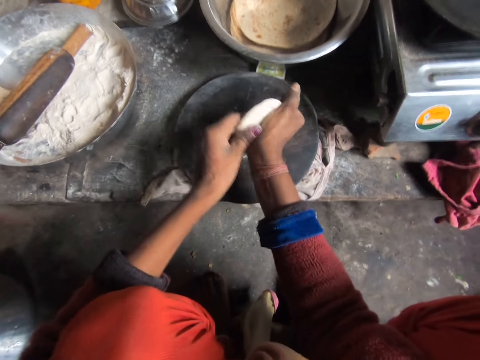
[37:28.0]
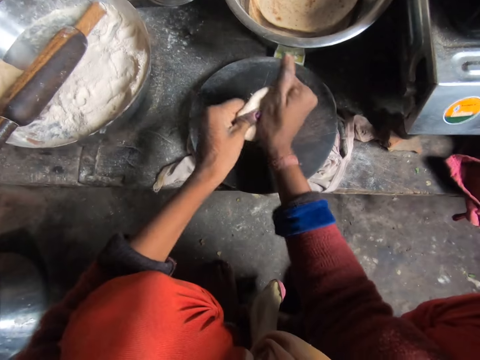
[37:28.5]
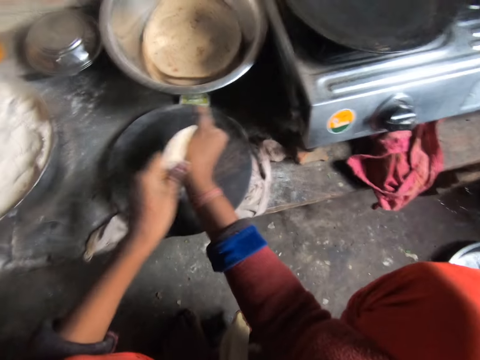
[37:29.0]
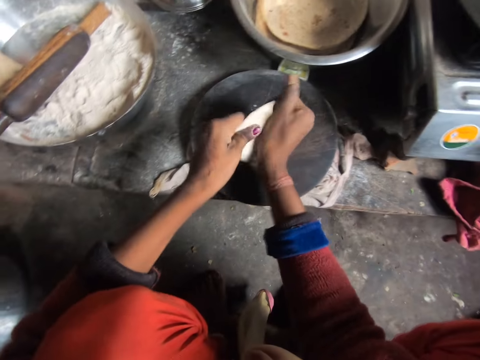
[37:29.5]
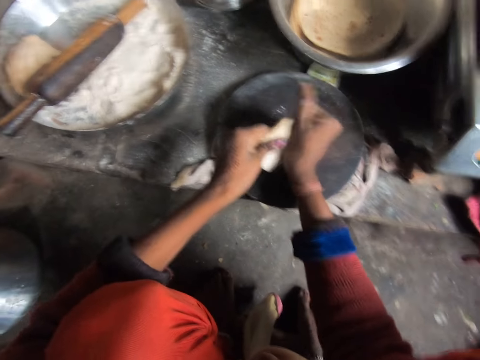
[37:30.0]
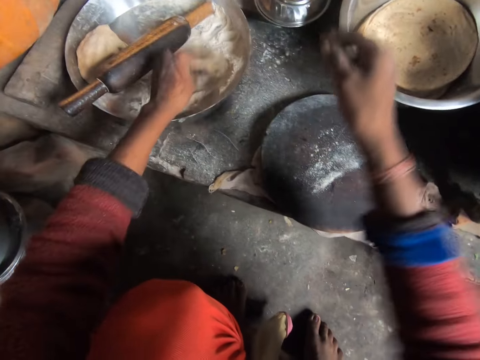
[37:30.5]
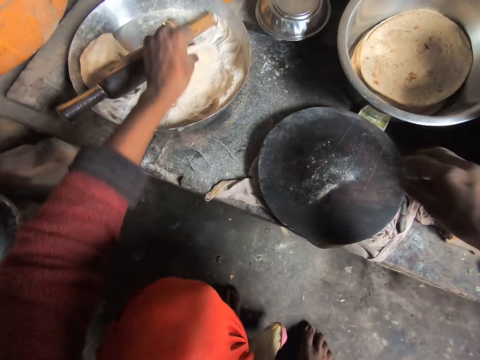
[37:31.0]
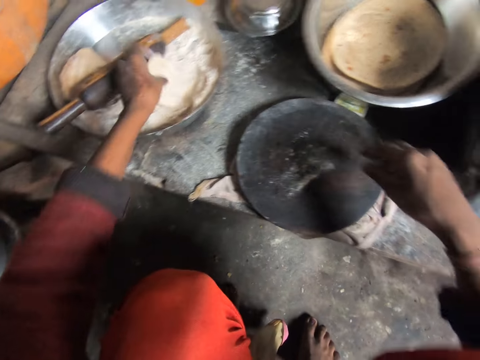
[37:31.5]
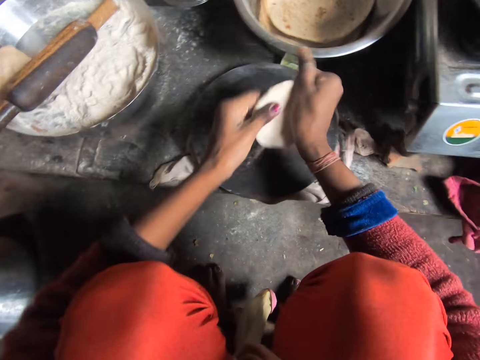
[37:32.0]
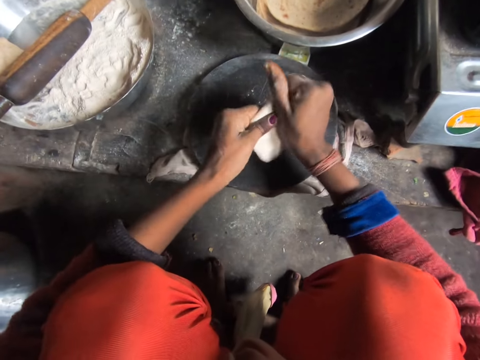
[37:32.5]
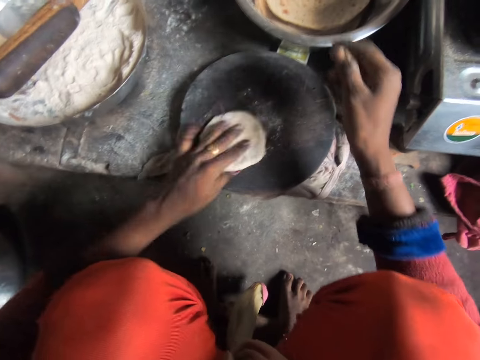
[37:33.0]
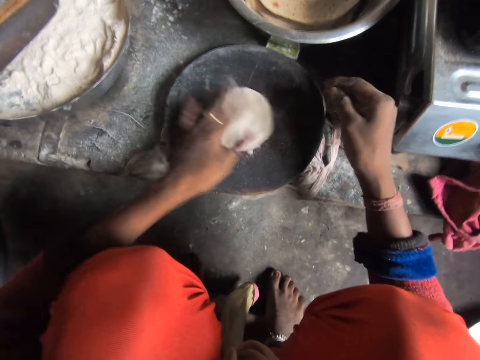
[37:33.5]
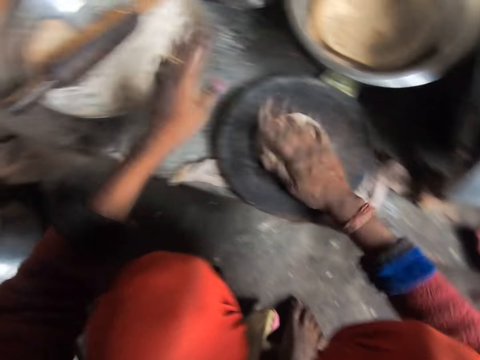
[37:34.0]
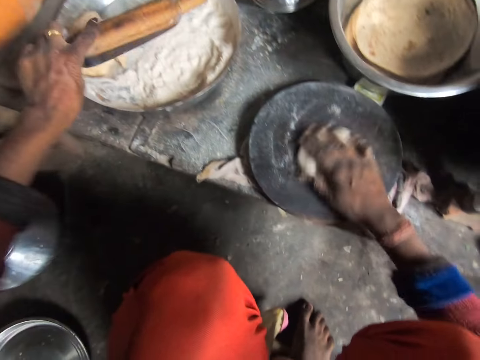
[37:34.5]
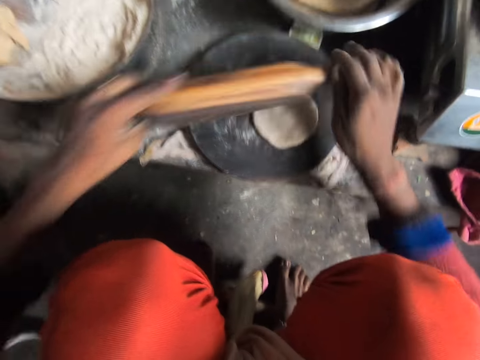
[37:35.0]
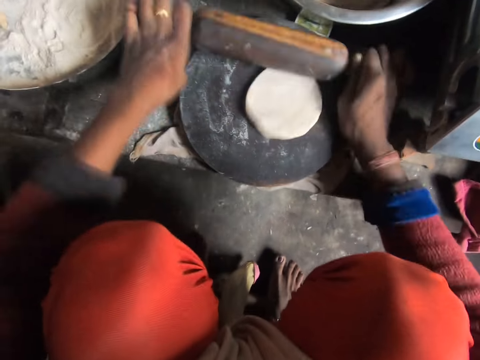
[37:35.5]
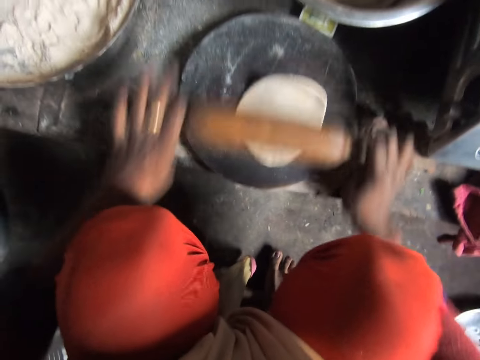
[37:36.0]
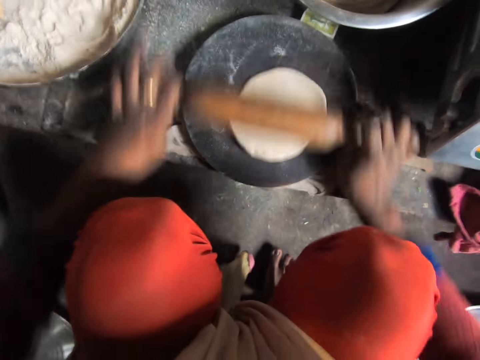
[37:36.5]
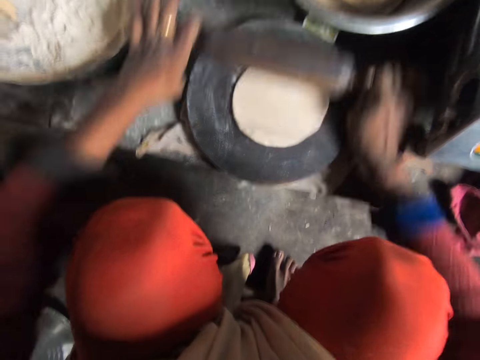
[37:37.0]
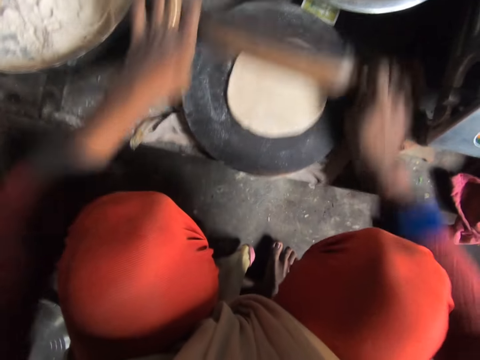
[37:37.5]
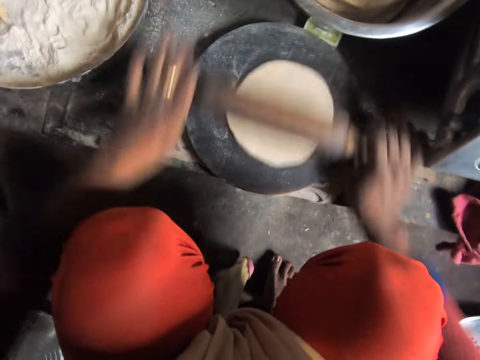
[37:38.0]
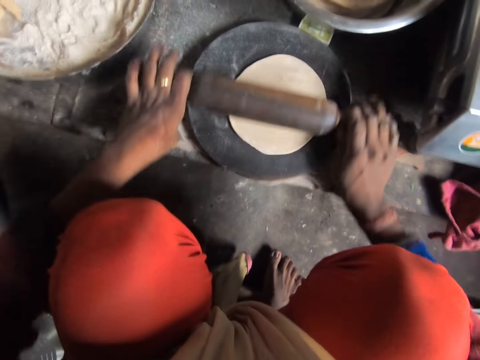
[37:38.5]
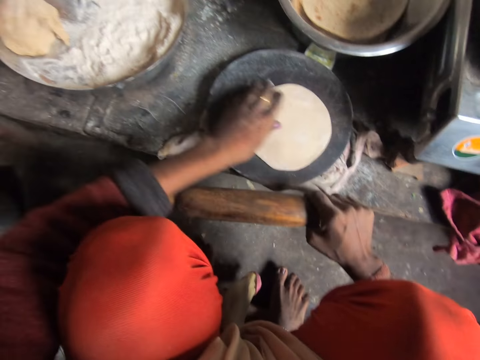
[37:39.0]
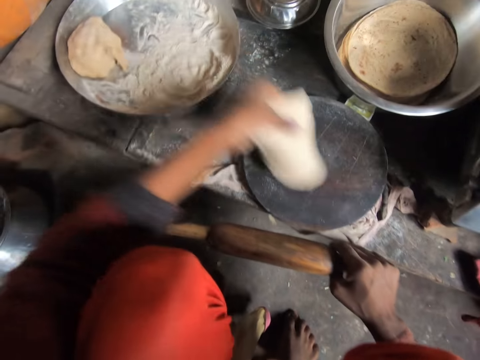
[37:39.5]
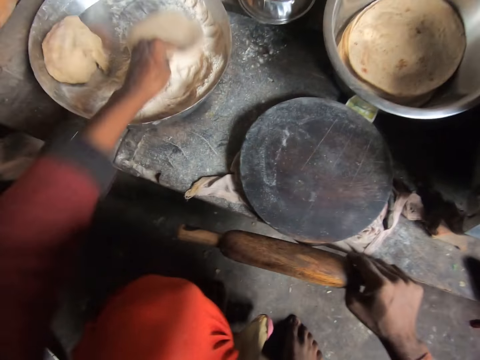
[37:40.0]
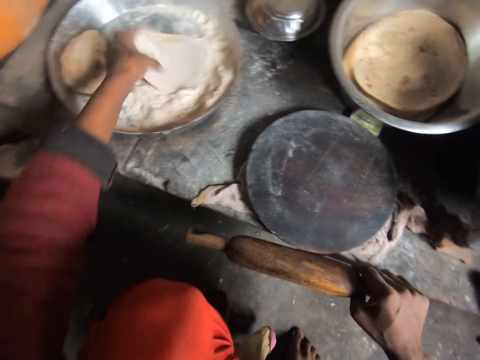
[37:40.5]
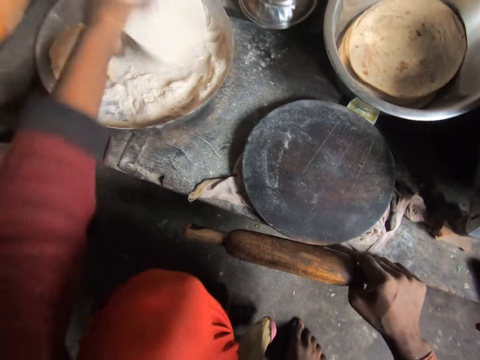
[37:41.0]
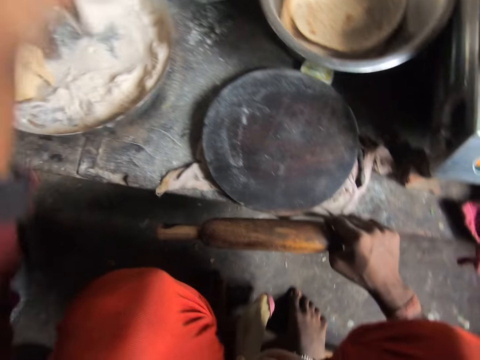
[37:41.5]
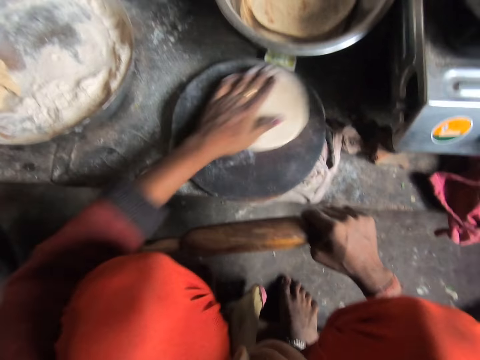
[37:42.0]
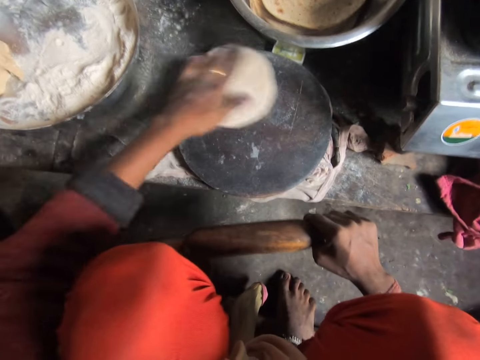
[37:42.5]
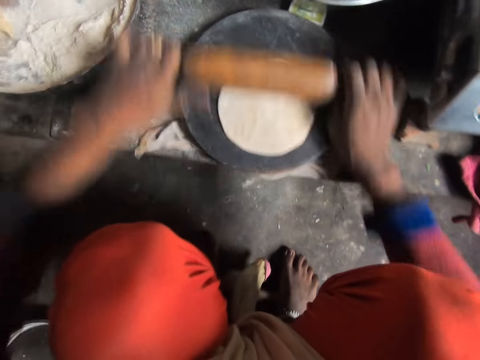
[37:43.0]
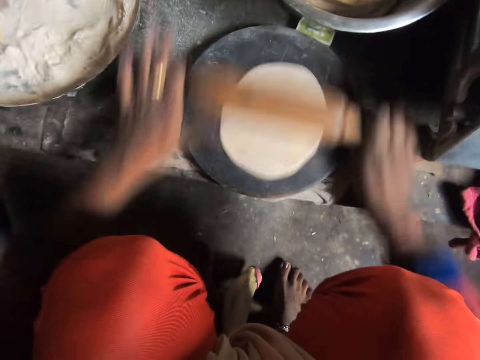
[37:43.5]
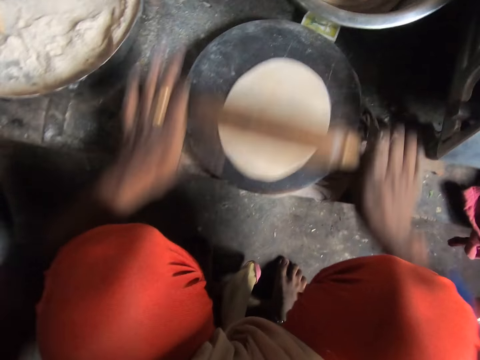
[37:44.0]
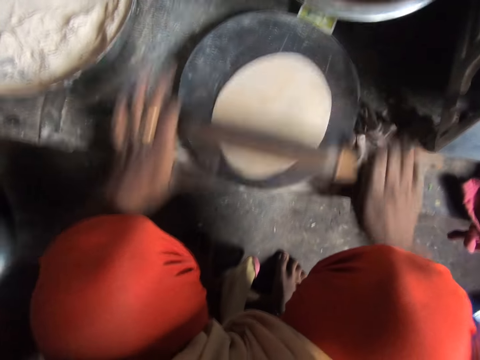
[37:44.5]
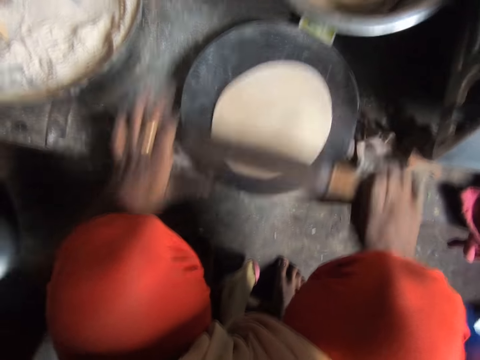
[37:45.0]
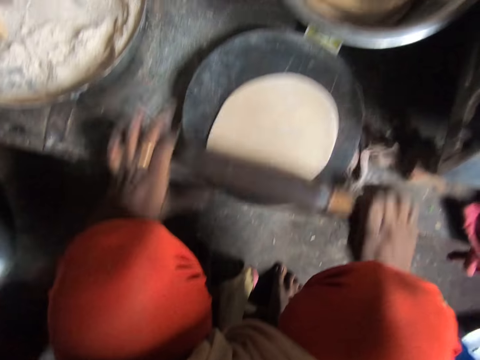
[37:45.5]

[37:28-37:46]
The camera wearer rolls a piece of dough with her hand. She adds flour to the pancake crust in the bowl. She flattens the pancake crust with her hands. She rolls the pancake crust on the wooden board with her hand. She puts the piece of dough in the pan. She picks up a rolling pin from the bowl. She rolls out the pancake crust on the wooden board with the rolling pin. She picks up the pancake crust from the wooden board. She adds flour to the pancake crust. She drops the pancake crust on the wooden board. She rolls out the pancake crust on the wooden board with the rolling pin.

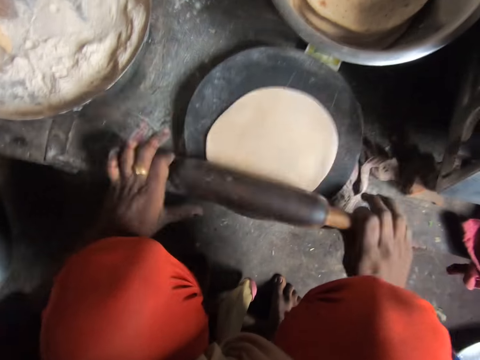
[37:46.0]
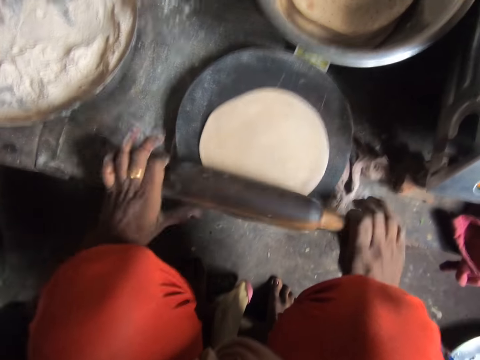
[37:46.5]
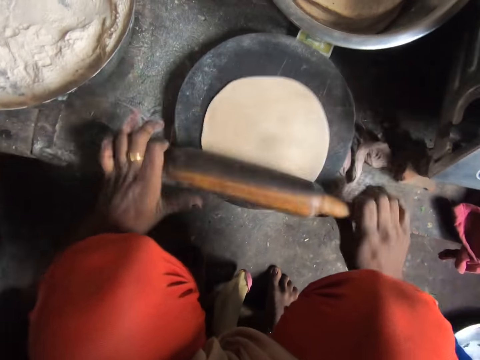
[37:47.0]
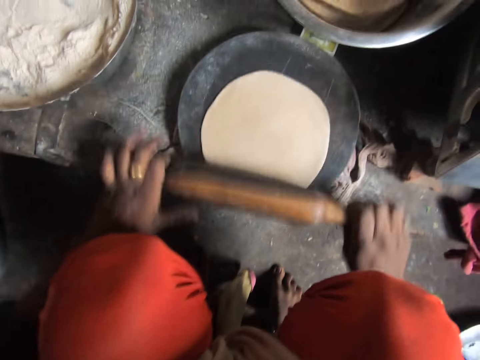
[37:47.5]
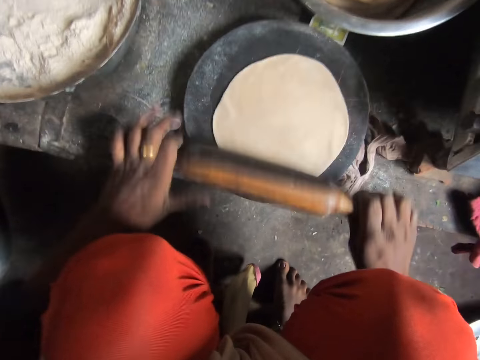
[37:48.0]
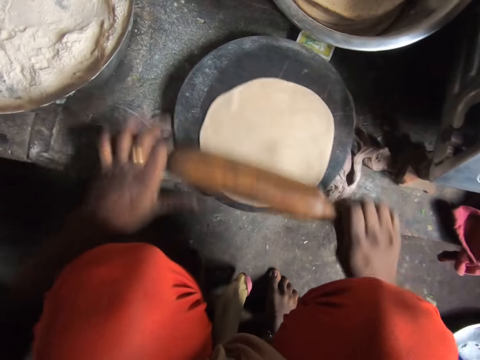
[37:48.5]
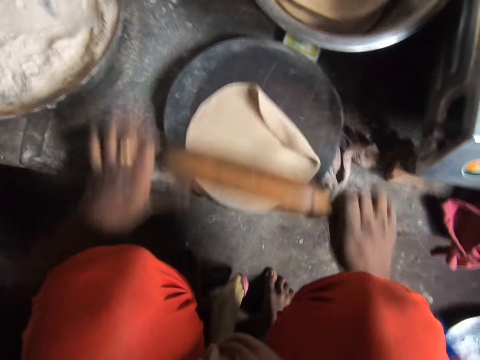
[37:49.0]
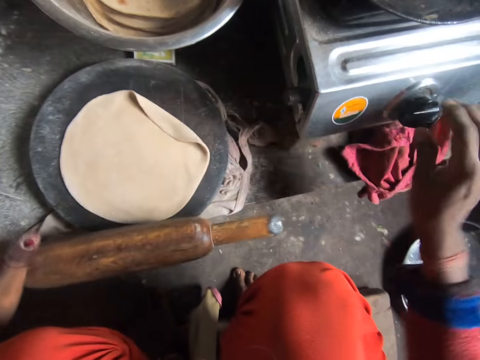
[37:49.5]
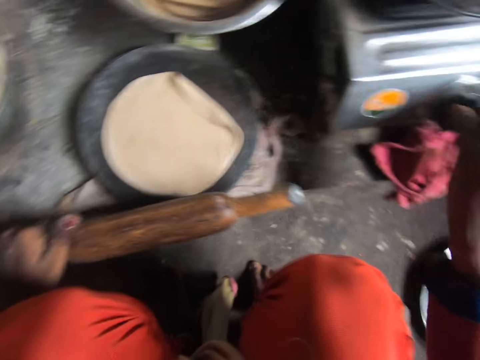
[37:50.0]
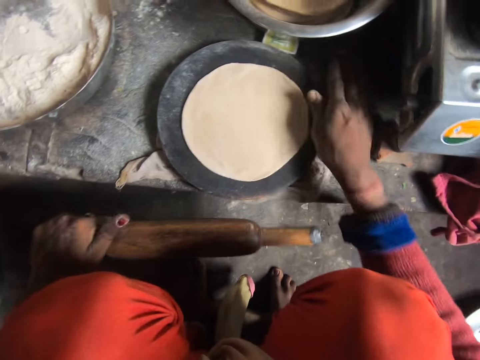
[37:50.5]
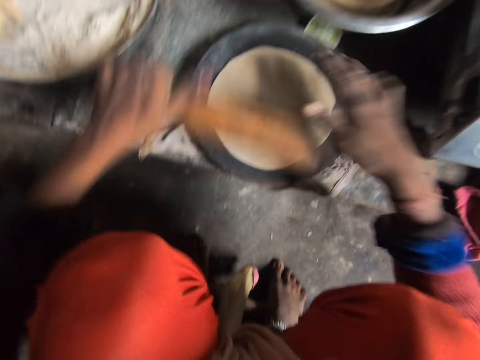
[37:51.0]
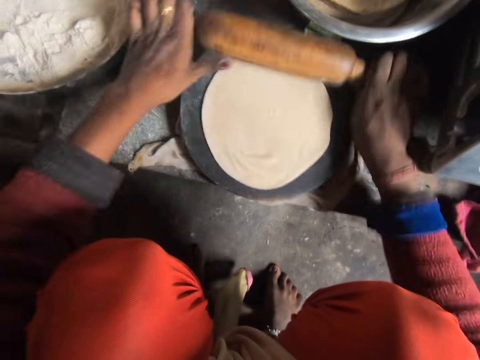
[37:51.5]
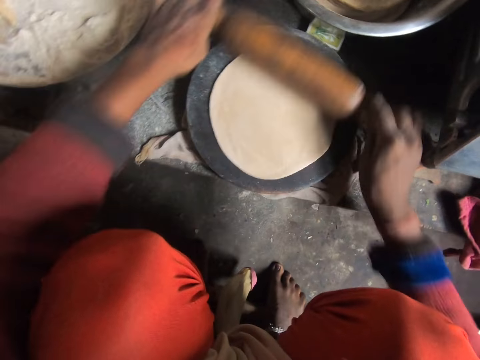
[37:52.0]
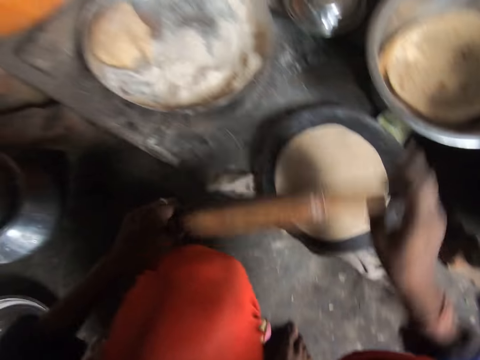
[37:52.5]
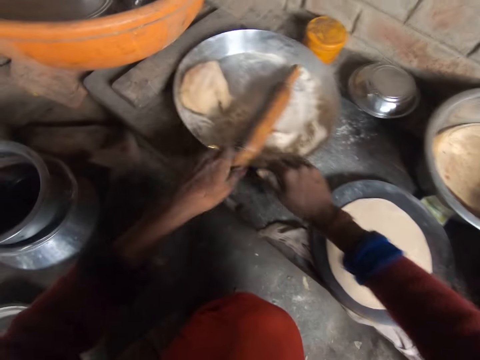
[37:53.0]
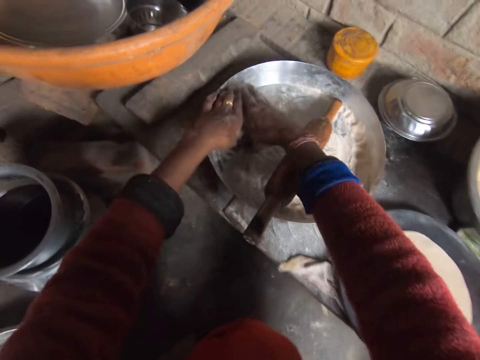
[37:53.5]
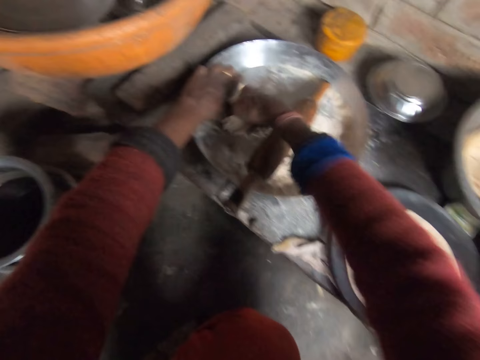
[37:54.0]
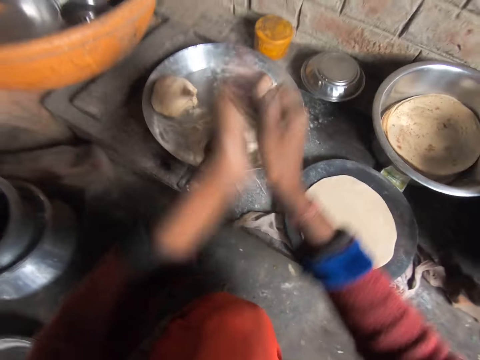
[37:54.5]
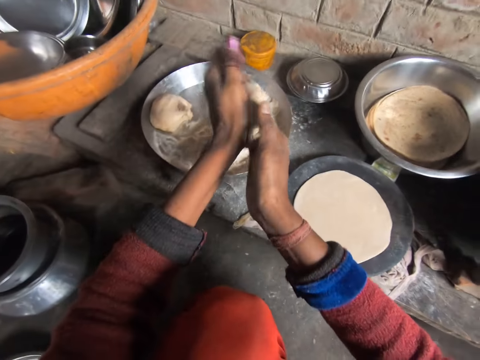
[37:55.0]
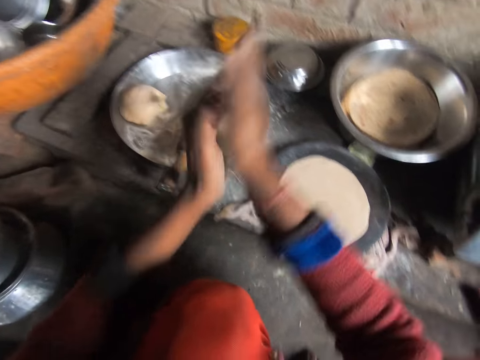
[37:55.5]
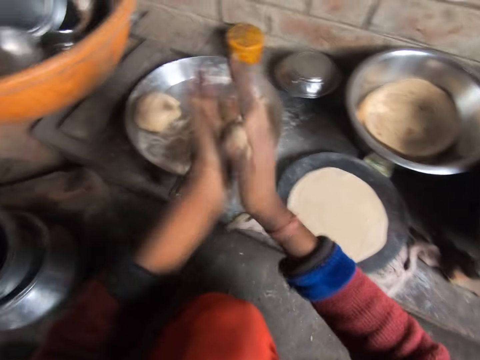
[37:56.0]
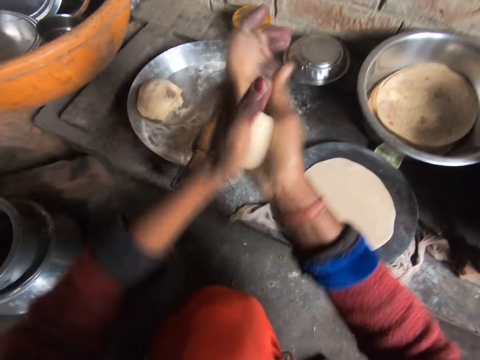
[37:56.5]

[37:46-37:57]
The camera wearer turns on a phase of the cooker. She rolls out the pancake crust on the wooden board with the rolling pin. She drops the rolling pin on the bowl. She takes out part of the pancake crust in the bowl. She cuts the dough into a small piece. She rolls the pancake crust in her hand.
